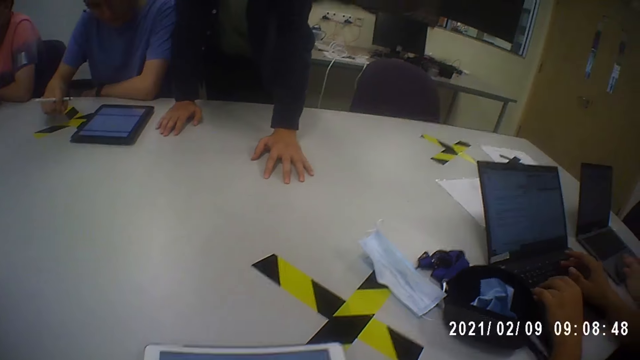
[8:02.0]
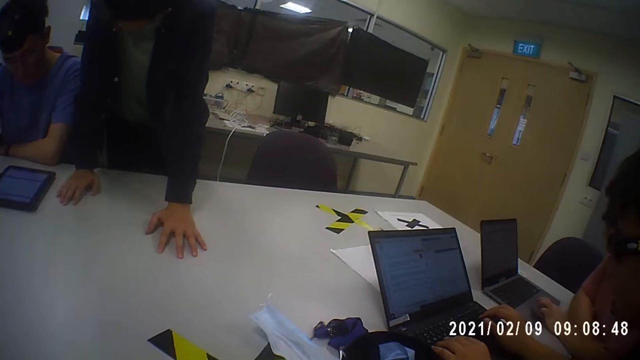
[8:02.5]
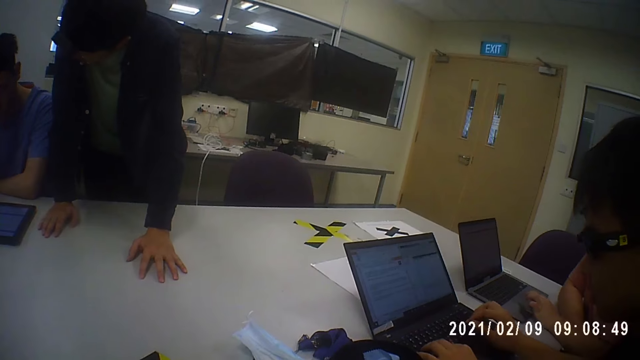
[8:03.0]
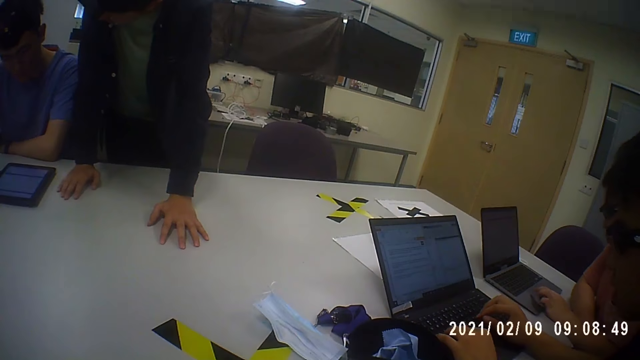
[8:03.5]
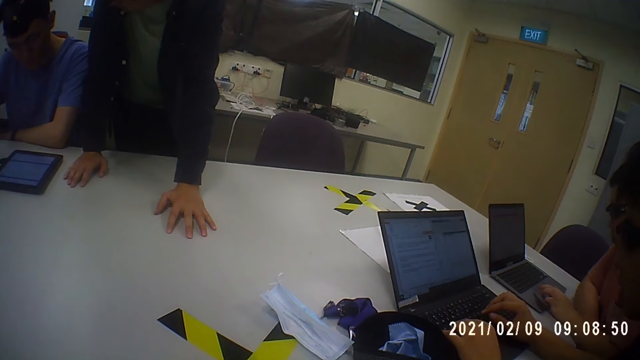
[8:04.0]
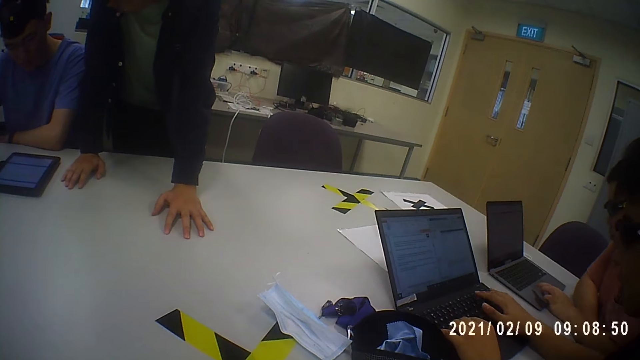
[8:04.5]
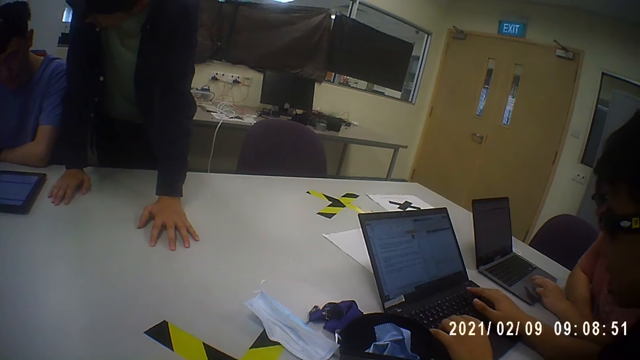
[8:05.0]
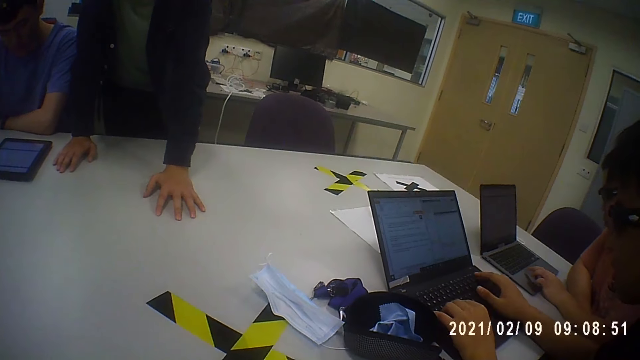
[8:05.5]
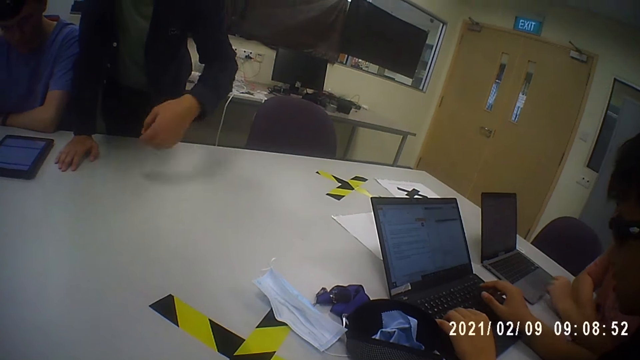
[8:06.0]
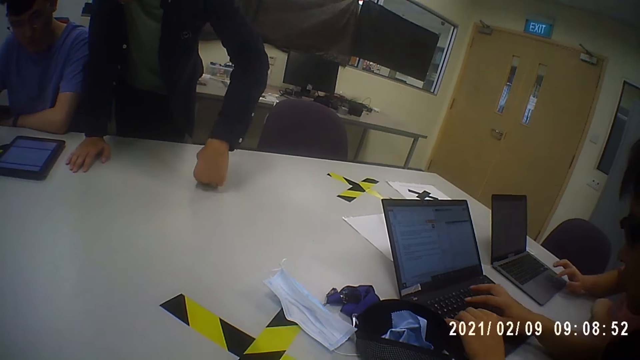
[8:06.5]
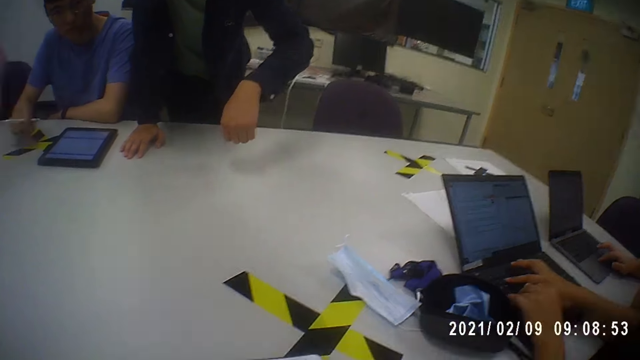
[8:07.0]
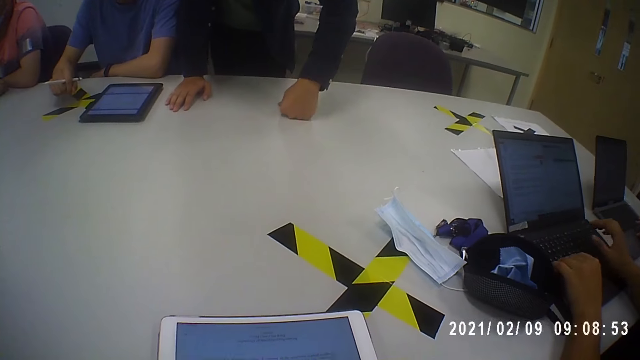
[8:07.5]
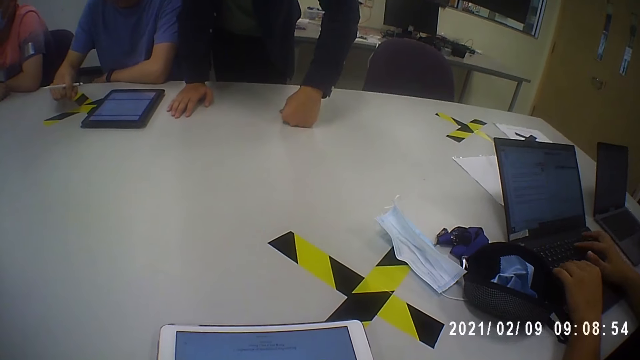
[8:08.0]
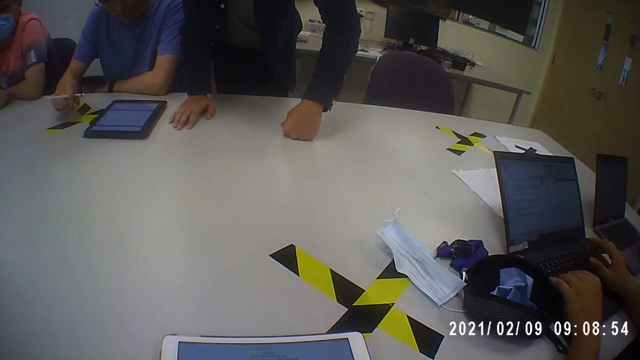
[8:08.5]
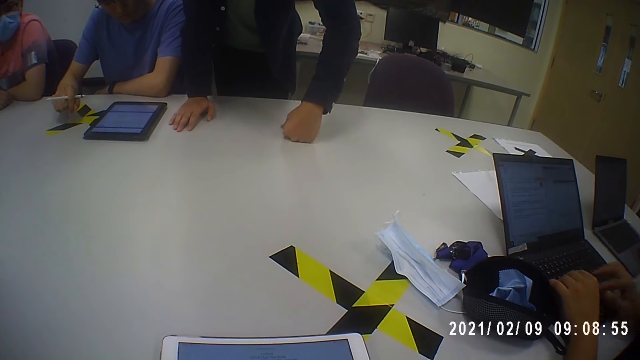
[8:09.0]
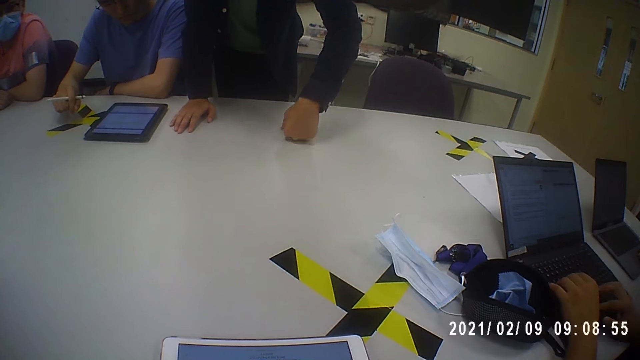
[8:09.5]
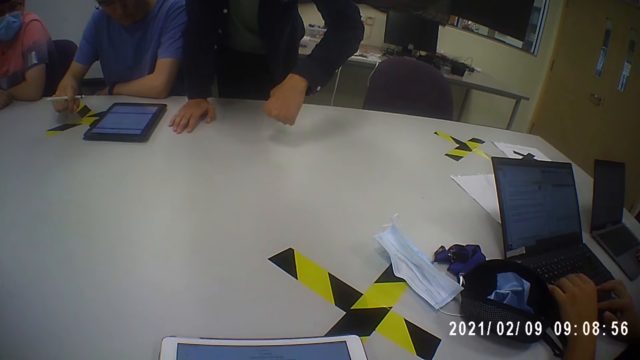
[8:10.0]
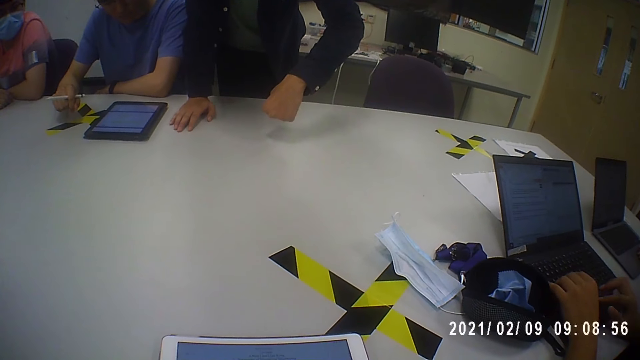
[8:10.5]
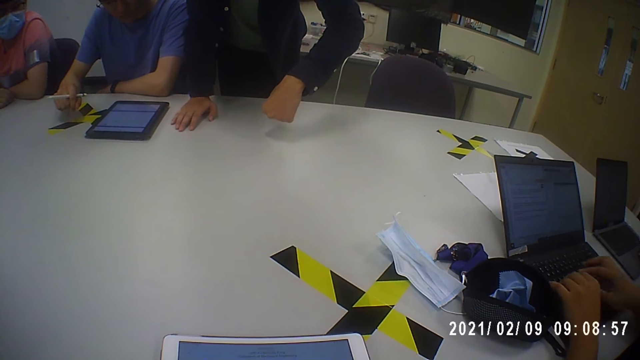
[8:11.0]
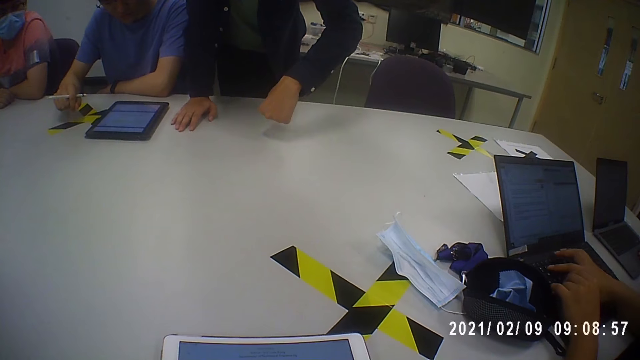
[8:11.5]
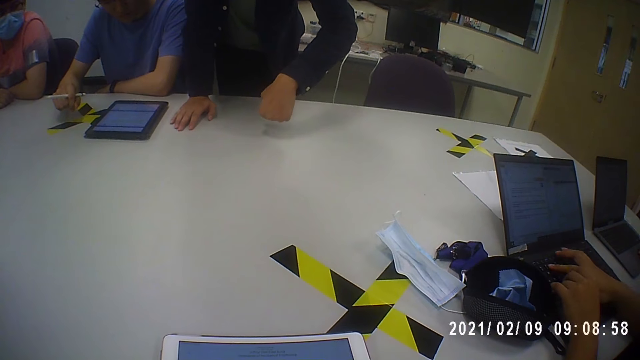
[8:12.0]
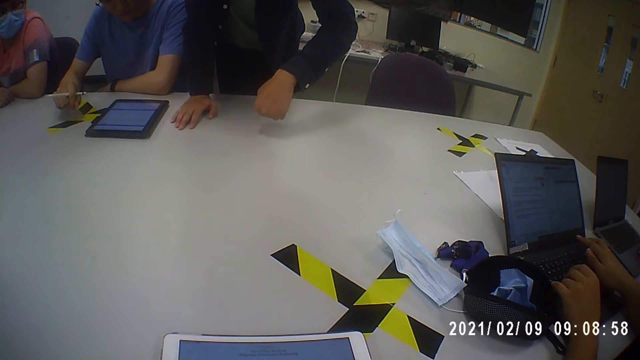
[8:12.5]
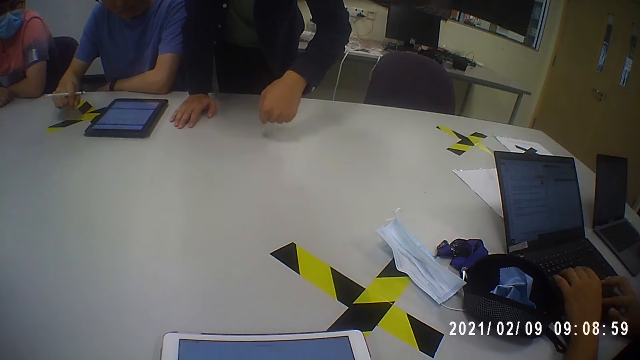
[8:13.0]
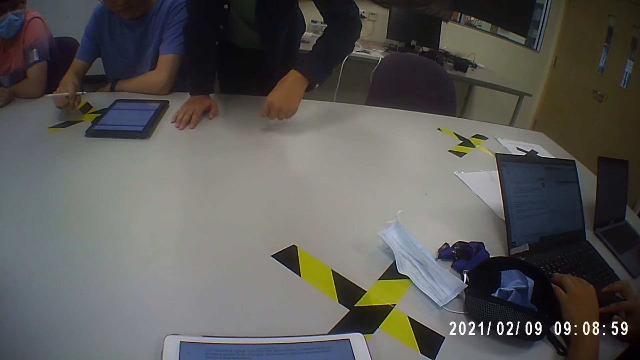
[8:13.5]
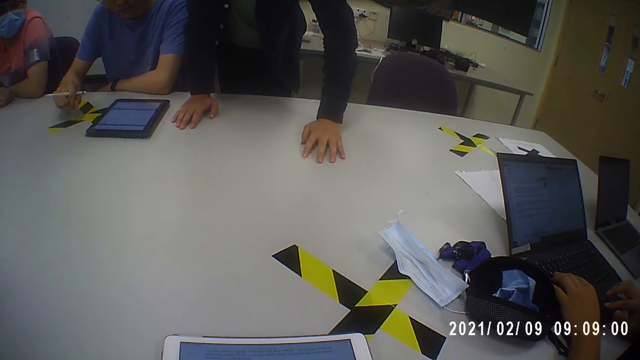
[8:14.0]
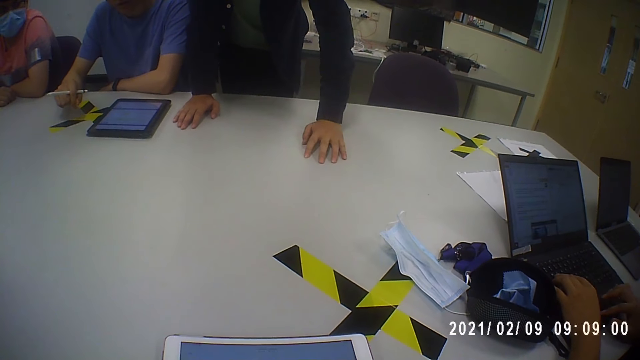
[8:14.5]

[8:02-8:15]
A man operates the laptop. Another man moves the hand. A third man operates the laptop.

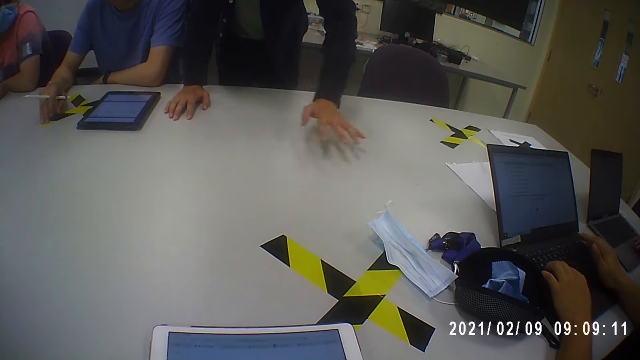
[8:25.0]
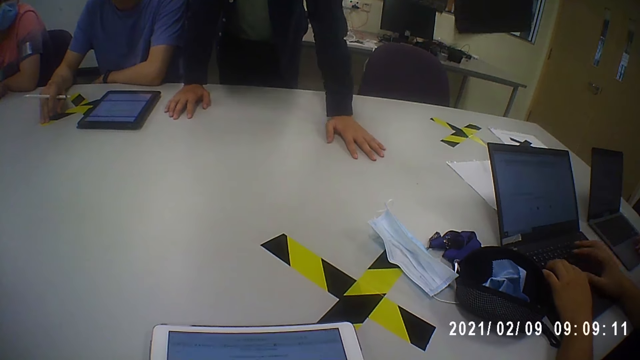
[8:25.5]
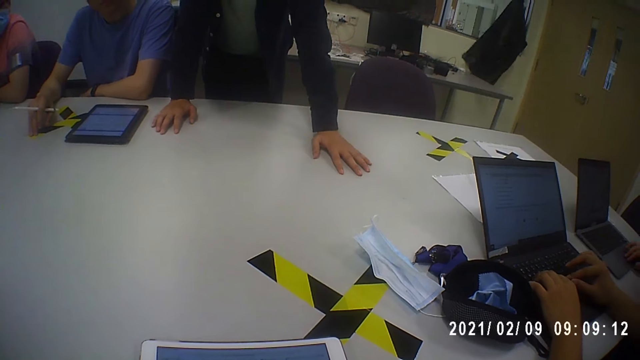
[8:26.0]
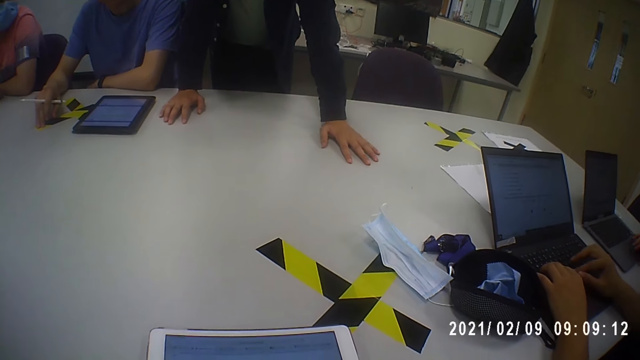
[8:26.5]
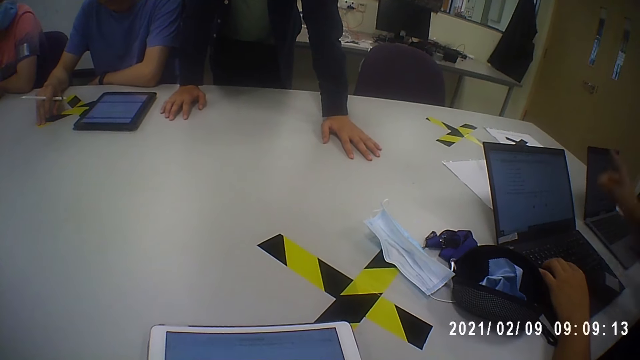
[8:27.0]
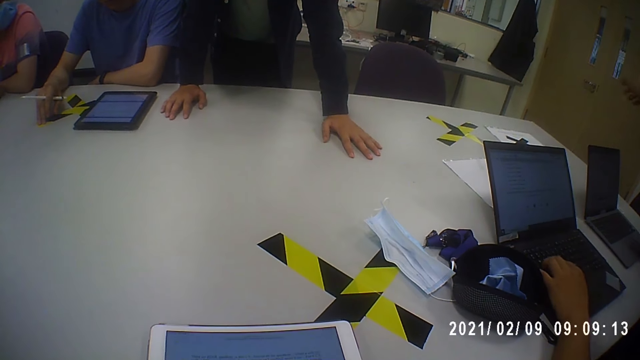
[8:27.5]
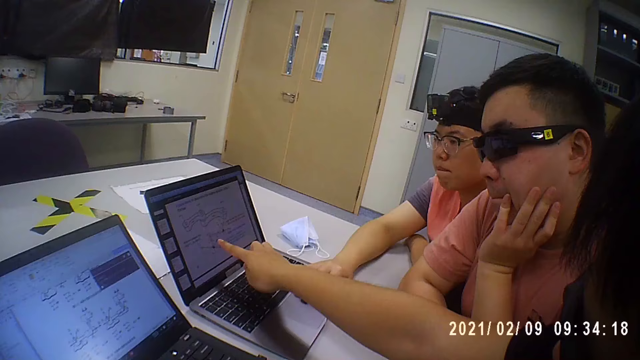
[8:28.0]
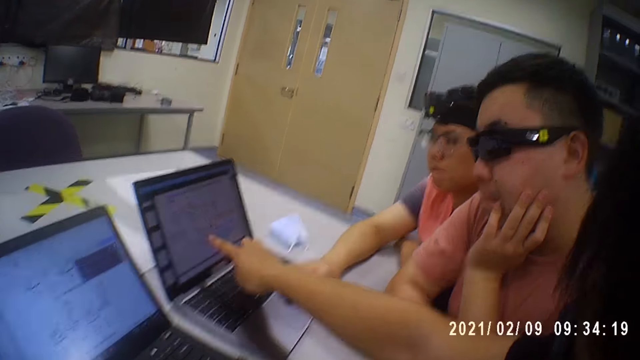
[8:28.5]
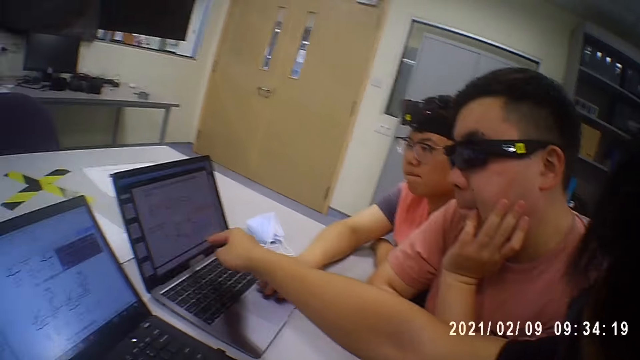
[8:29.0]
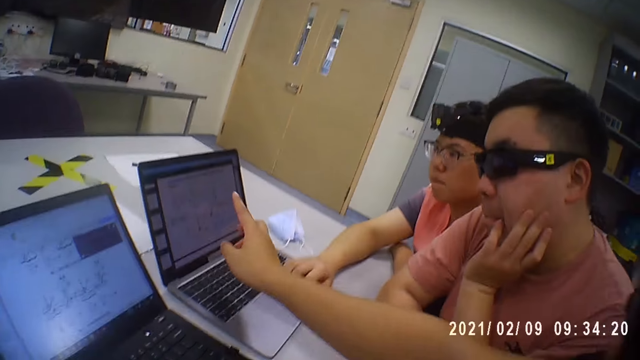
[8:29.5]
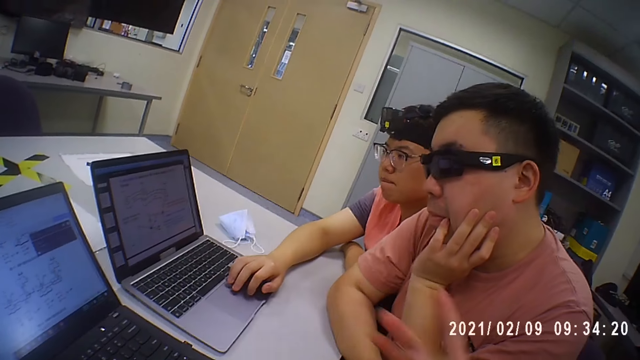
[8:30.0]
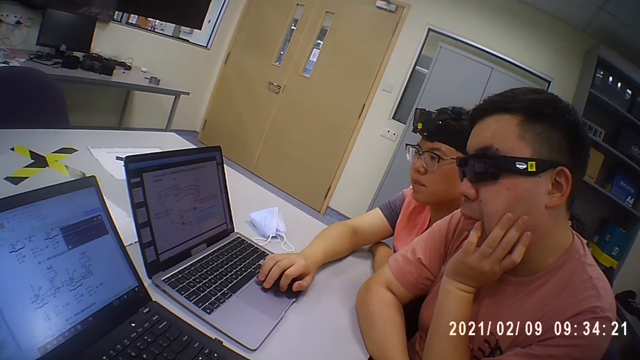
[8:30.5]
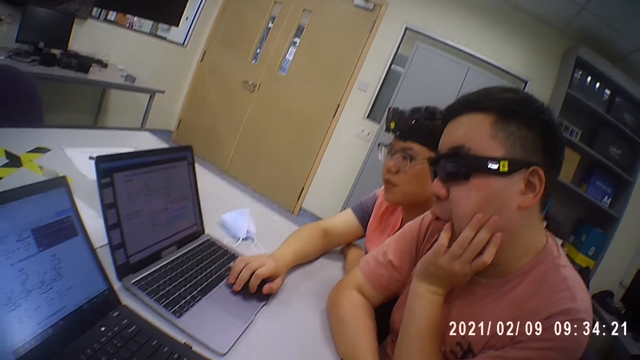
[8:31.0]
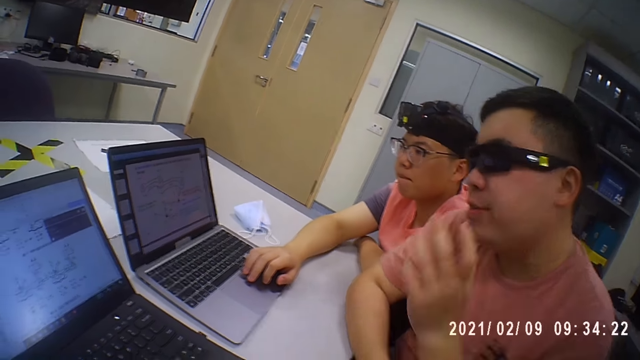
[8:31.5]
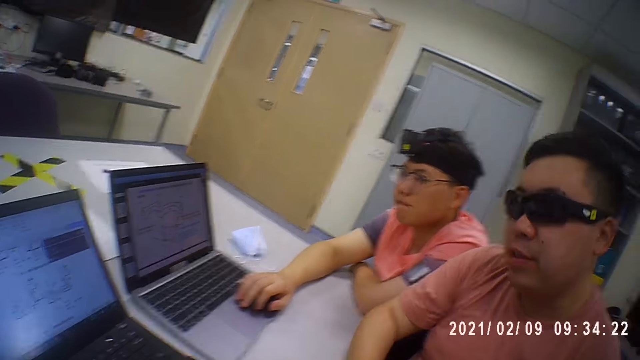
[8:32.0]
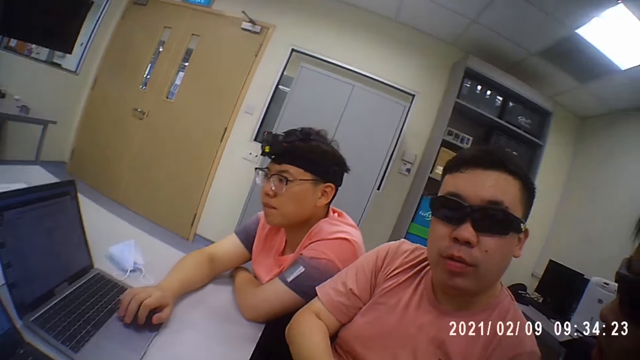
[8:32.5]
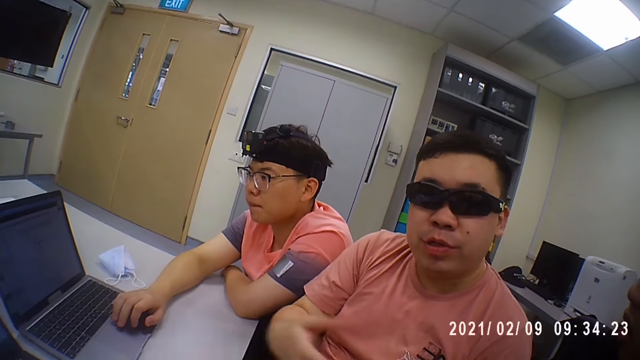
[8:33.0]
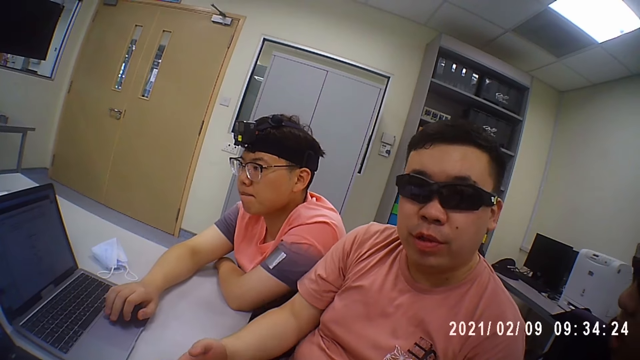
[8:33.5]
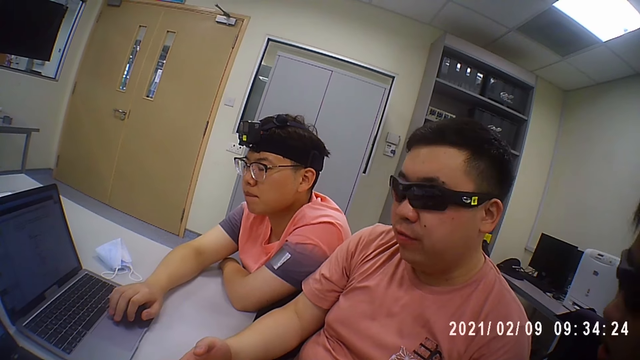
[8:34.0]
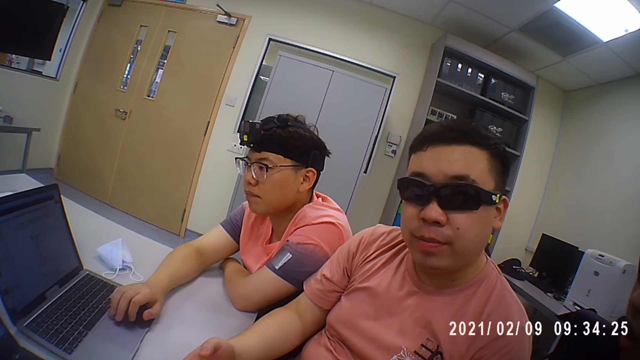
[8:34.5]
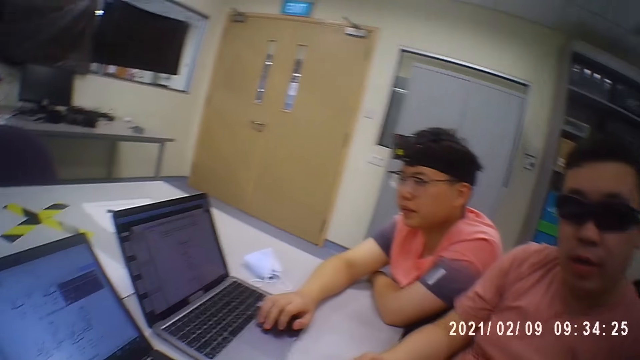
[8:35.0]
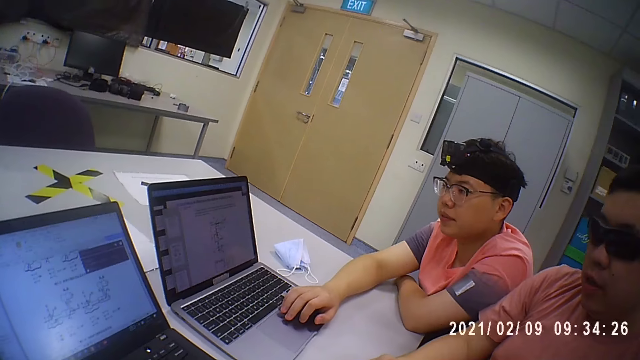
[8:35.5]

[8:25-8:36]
A man moves the hand. A lady points on the monitor. Another man talks.
